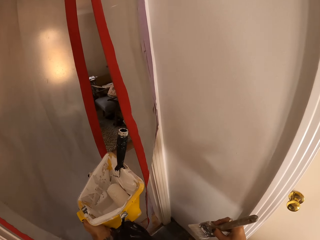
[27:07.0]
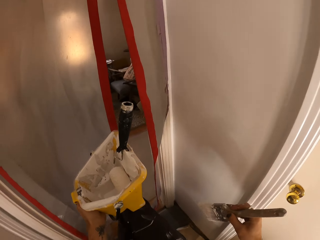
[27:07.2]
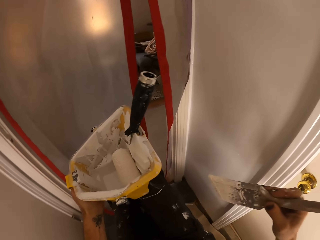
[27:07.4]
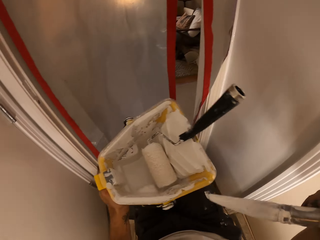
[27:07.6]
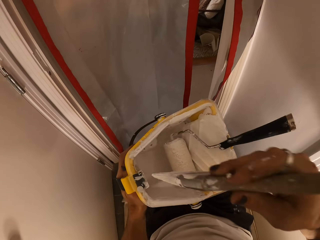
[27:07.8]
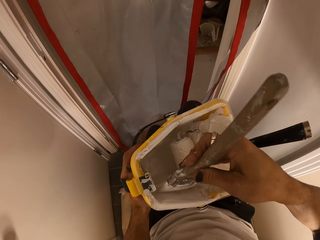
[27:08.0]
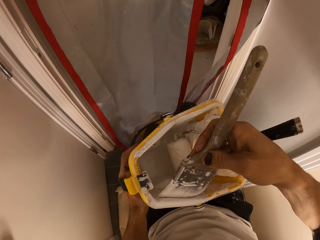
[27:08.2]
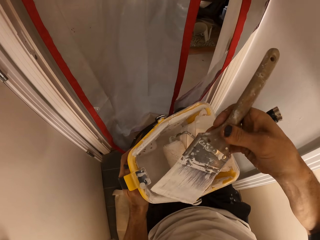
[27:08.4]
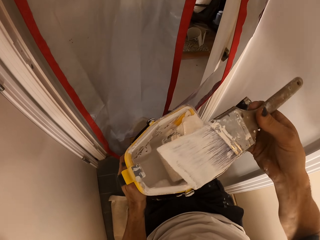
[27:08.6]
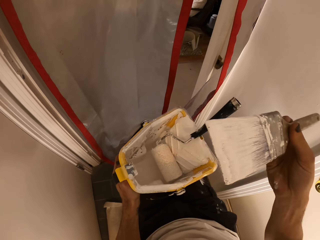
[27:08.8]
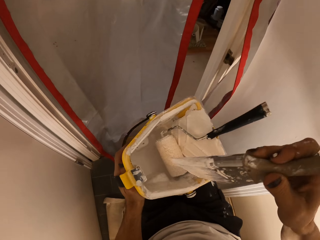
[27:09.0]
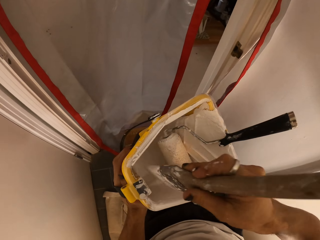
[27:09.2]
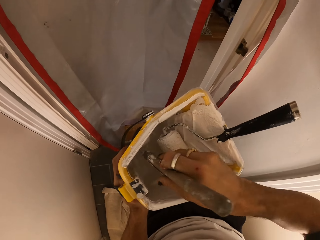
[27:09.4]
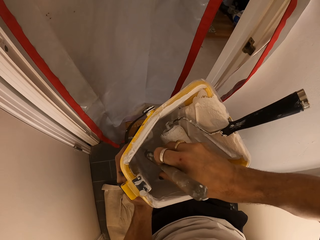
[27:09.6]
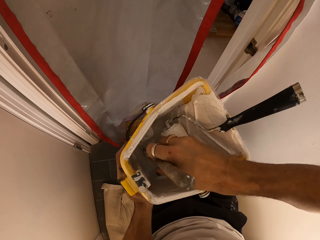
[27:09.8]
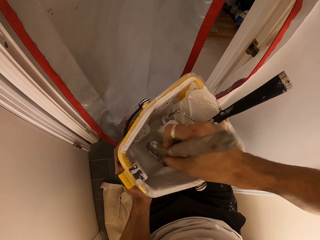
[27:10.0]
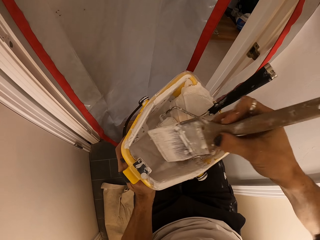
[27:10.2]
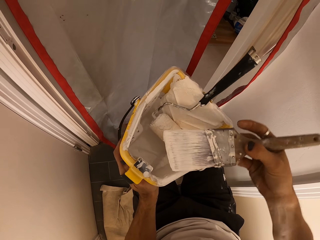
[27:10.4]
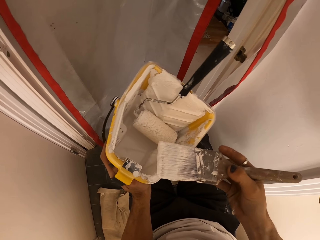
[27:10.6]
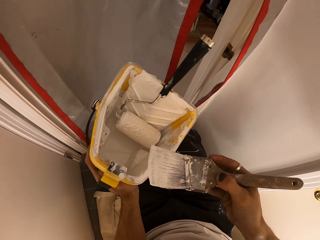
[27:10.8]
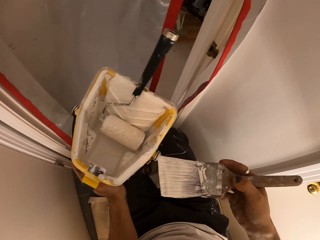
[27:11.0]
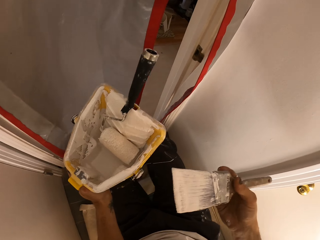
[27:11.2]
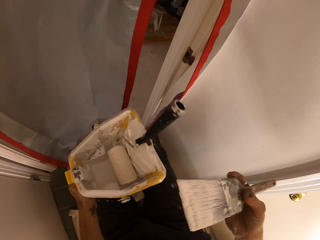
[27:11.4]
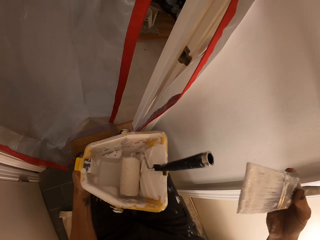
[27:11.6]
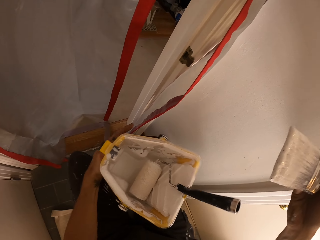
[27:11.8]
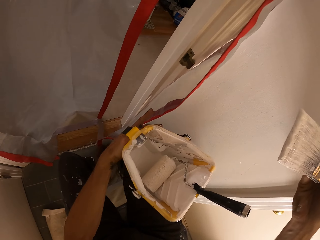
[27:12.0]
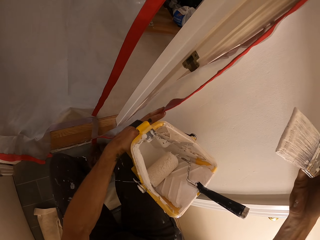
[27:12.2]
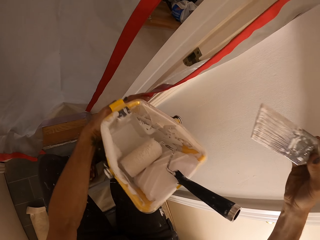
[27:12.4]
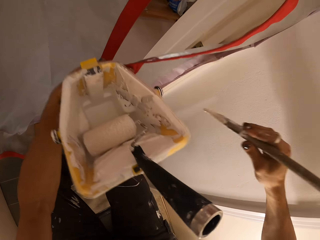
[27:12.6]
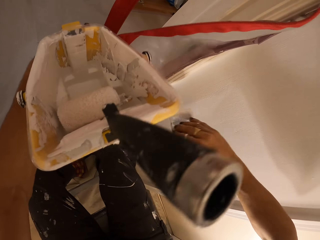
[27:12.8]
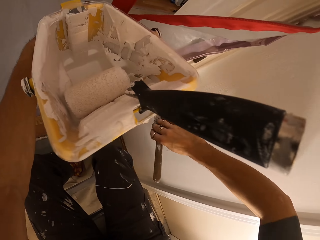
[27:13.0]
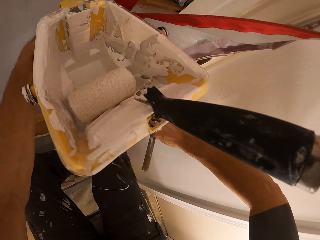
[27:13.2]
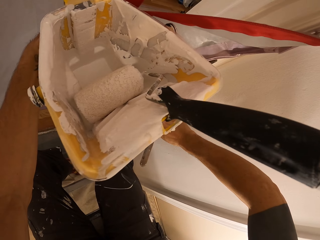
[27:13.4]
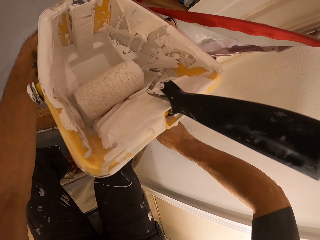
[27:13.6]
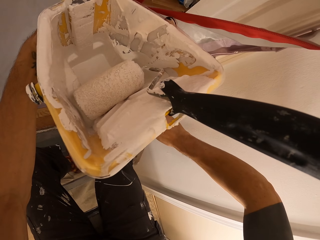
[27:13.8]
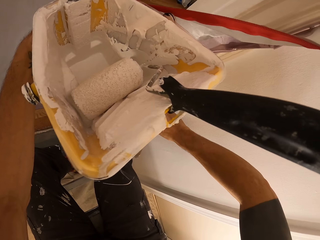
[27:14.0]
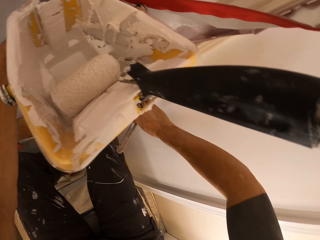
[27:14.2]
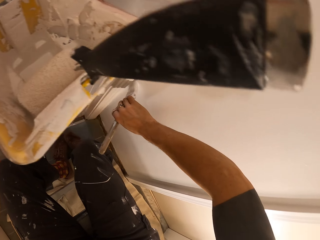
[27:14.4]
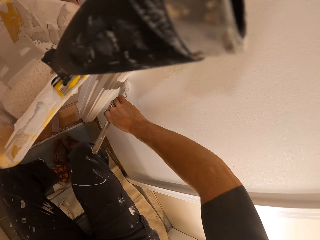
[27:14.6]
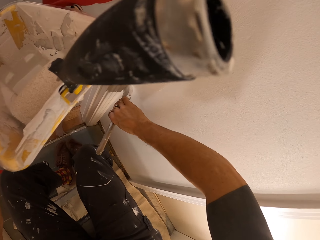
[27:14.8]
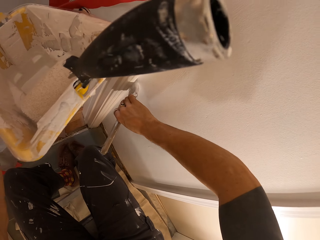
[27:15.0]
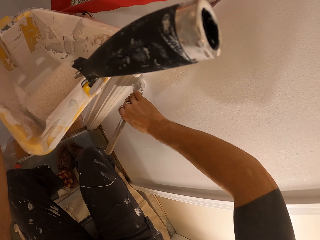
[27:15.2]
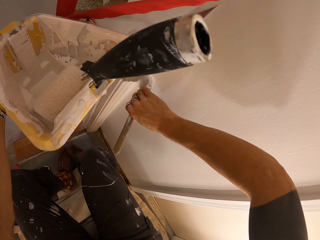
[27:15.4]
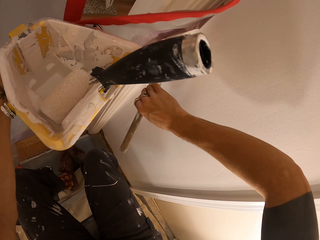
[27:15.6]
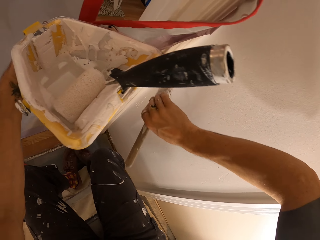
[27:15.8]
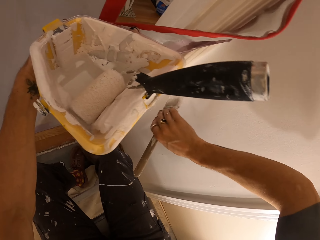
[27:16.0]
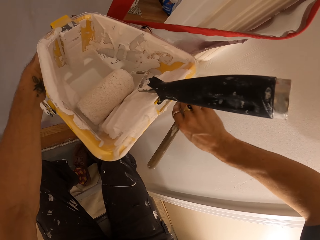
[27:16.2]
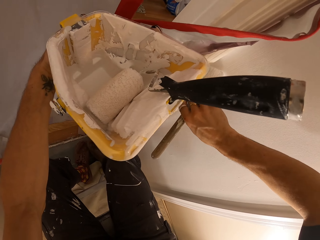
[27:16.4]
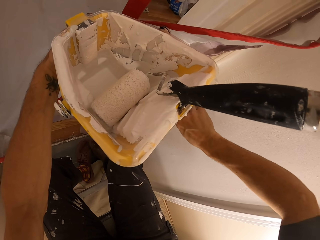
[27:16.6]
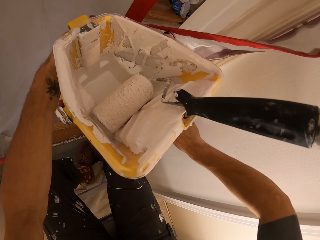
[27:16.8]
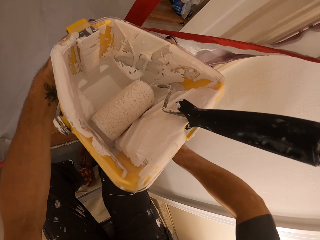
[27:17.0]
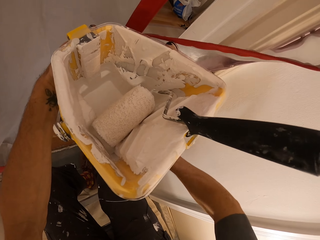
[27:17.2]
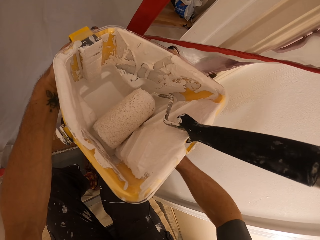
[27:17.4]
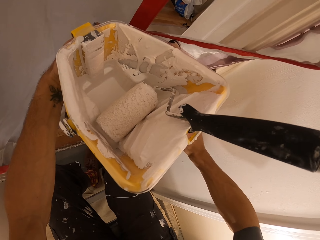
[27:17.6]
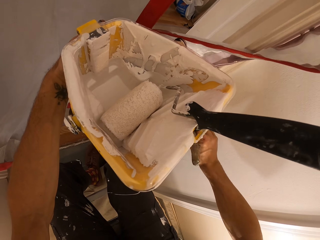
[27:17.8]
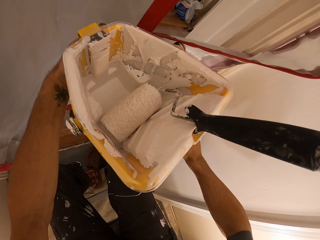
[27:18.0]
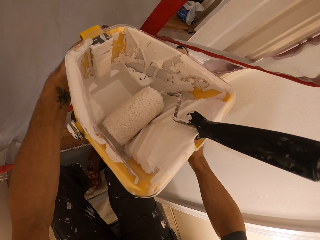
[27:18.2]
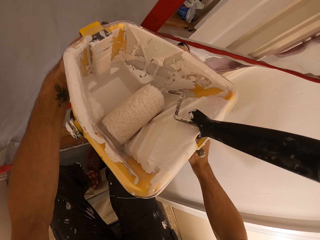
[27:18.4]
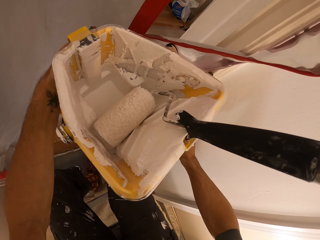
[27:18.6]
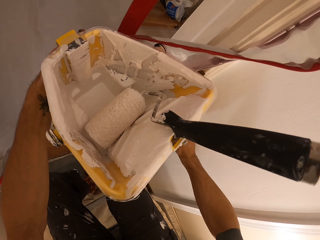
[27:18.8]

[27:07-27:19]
The camera wearer rubs the brush on the bucket. They dip the brush in the paint. They rub the brush on the bucket. They push paper. They paint the wall.

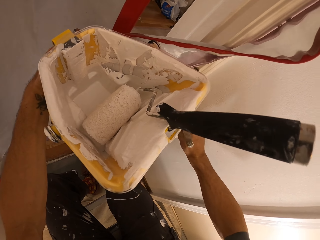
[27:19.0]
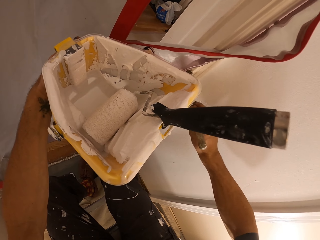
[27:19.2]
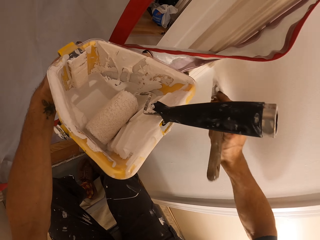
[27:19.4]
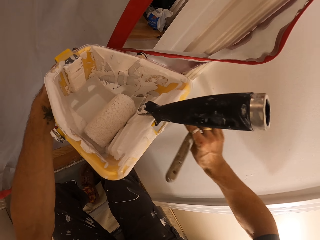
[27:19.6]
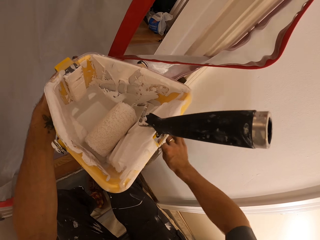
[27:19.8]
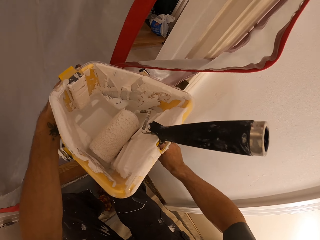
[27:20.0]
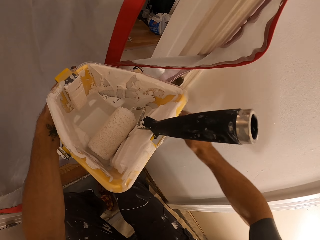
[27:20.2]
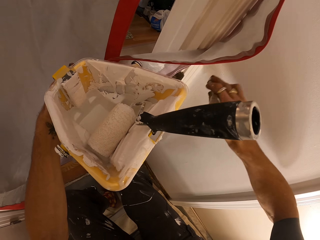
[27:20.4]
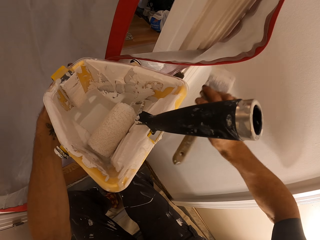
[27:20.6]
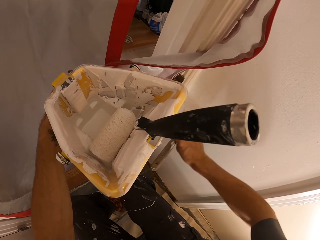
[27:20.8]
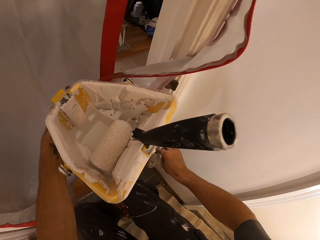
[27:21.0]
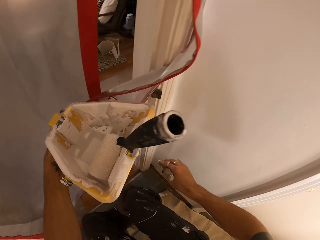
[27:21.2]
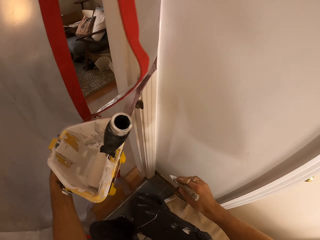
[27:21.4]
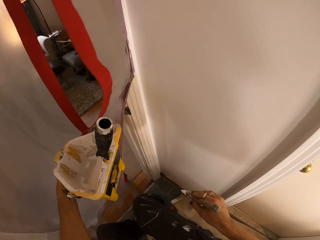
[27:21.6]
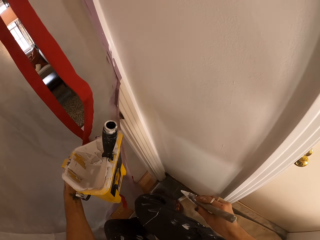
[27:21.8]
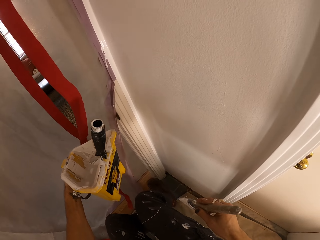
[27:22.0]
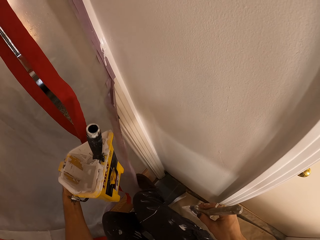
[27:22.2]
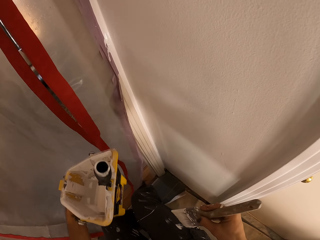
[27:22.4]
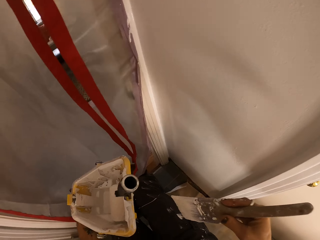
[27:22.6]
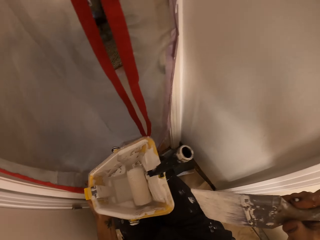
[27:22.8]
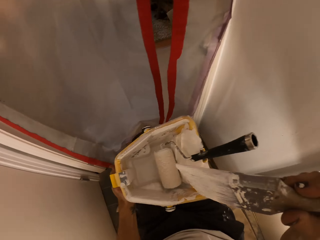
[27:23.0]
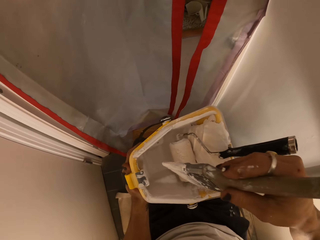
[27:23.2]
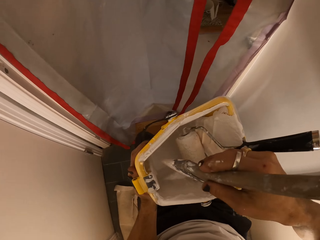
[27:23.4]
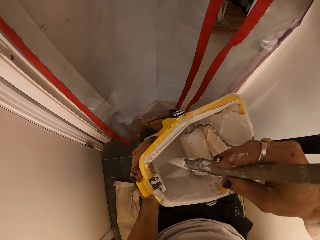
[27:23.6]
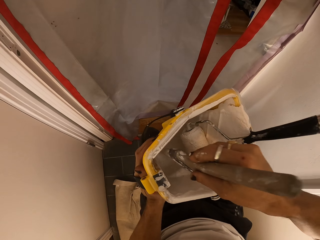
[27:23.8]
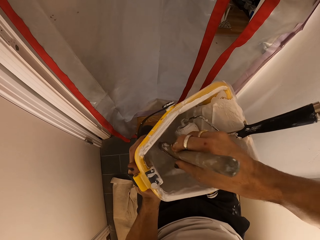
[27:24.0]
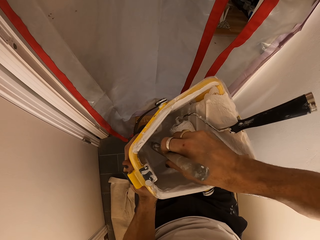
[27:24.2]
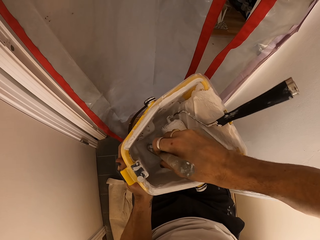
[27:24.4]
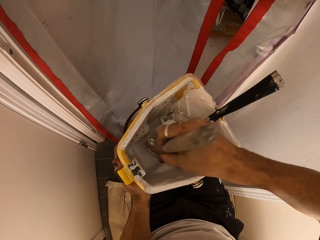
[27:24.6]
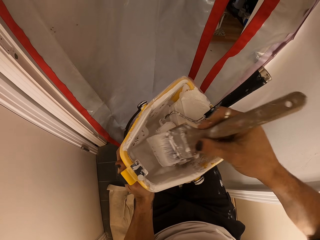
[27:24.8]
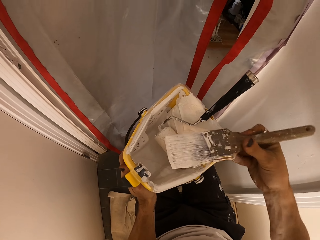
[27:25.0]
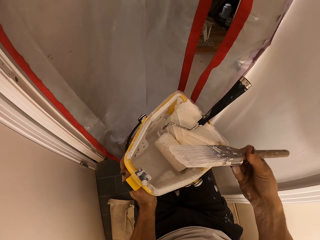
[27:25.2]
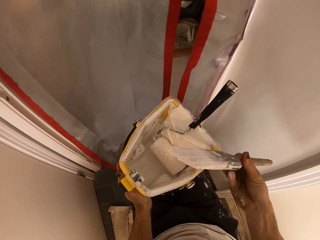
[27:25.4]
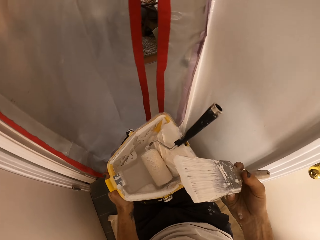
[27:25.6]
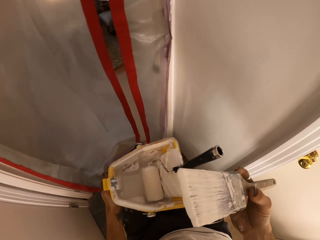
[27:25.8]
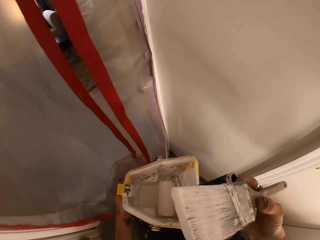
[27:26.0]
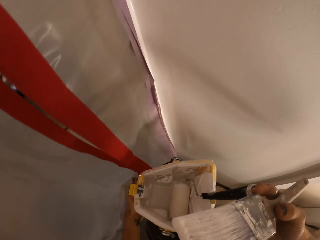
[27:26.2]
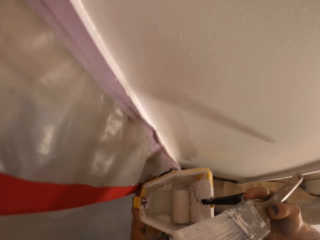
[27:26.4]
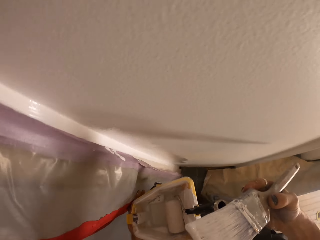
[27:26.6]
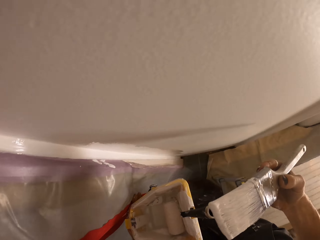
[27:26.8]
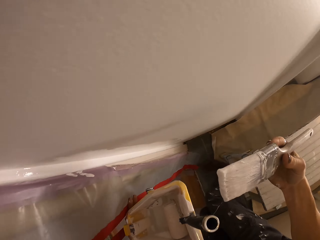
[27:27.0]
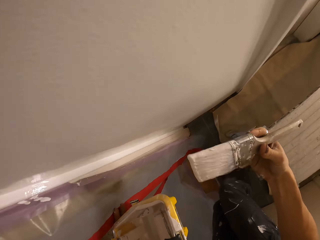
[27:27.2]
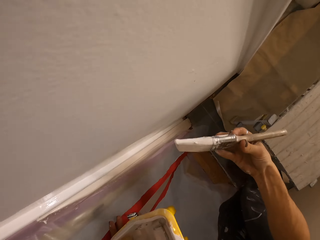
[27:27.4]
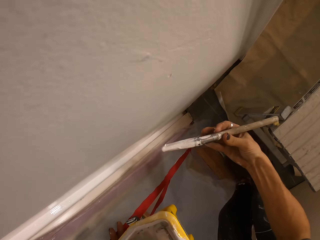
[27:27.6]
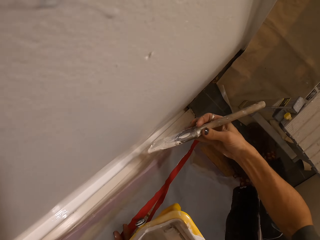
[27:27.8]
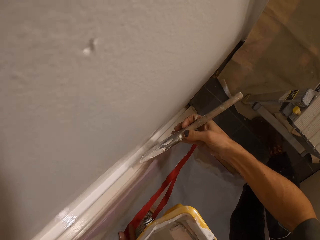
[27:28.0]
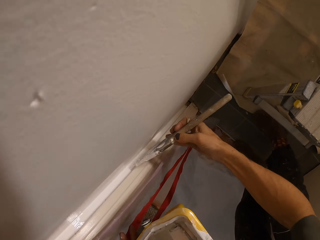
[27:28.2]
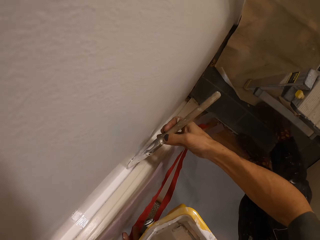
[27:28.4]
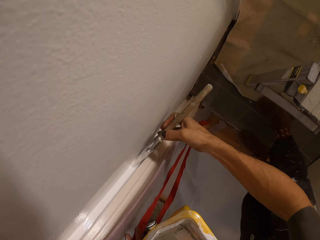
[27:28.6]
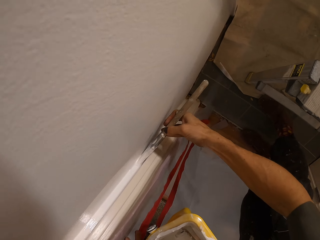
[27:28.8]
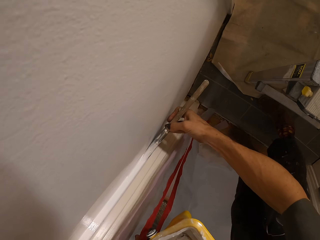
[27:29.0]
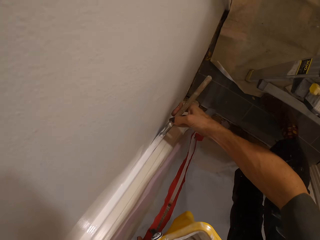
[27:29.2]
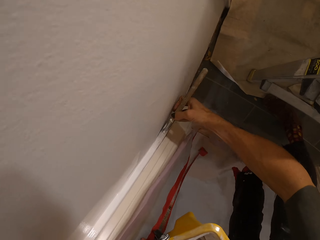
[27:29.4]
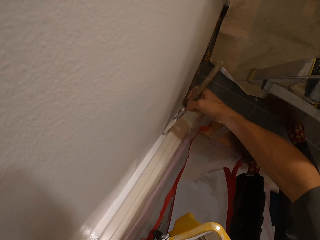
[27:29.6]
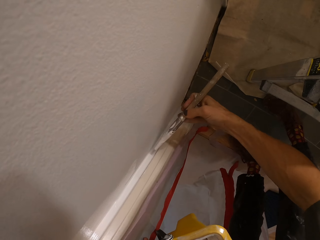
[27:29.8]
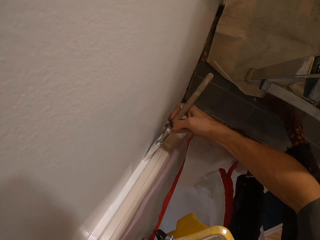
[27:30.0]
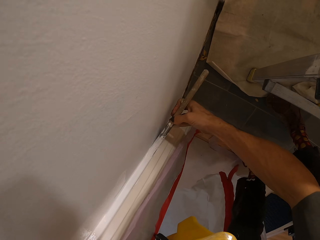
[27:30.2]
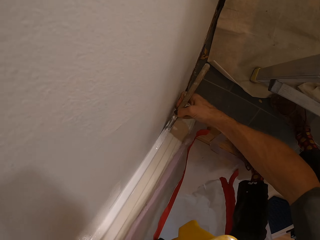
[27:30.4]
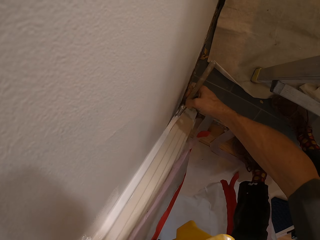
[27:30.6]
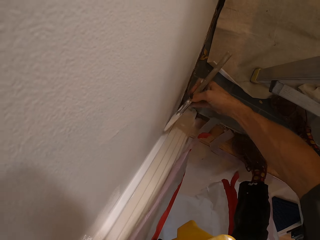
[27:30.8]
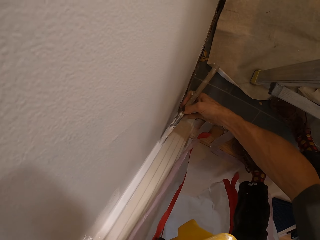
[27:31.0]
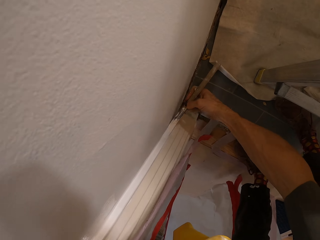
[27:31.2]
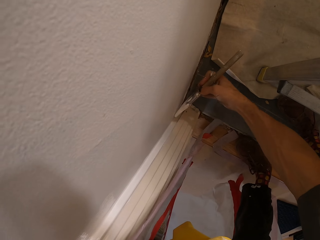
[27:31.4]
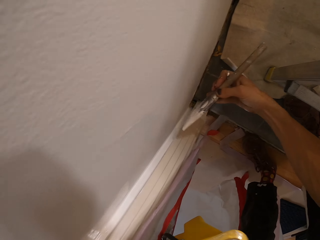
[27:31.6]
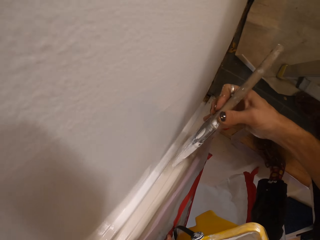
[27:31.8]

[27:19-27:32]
The camera wearer dips the paintbrush in the paint in the bucket with his right hand. He paints the wall with the paintbrush in his right hand.
